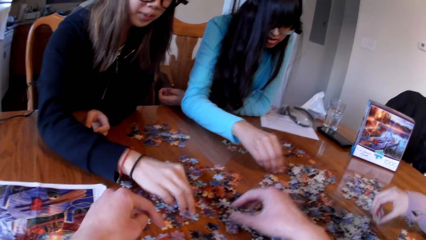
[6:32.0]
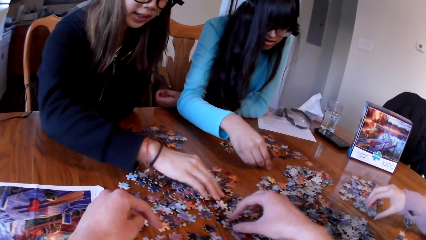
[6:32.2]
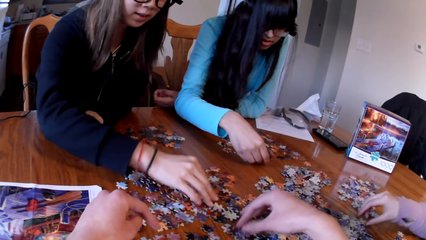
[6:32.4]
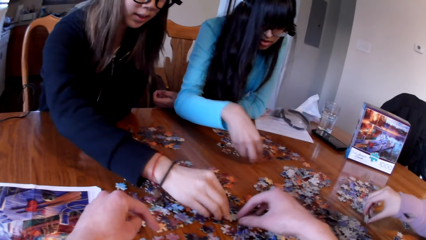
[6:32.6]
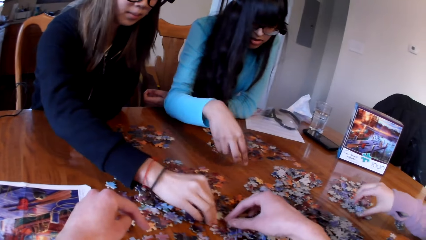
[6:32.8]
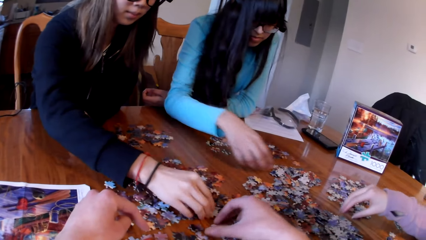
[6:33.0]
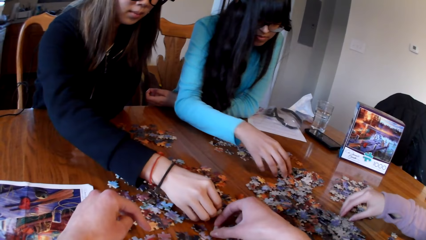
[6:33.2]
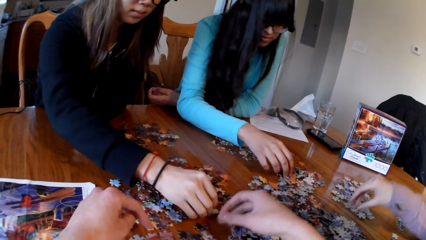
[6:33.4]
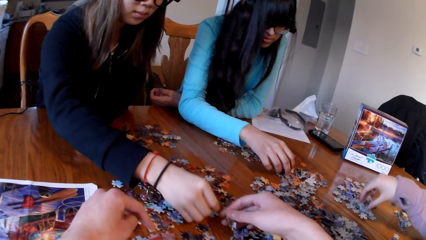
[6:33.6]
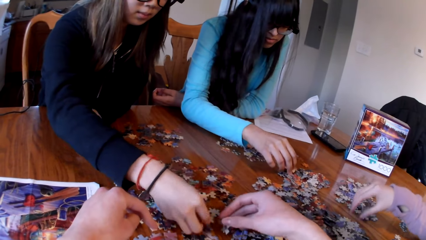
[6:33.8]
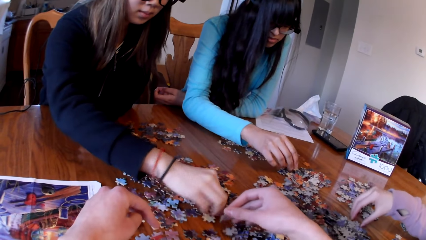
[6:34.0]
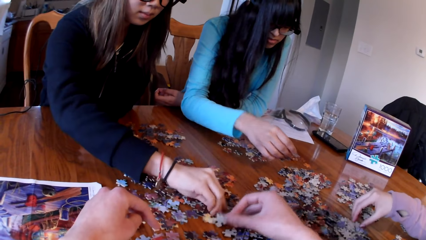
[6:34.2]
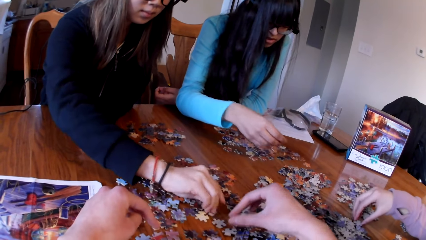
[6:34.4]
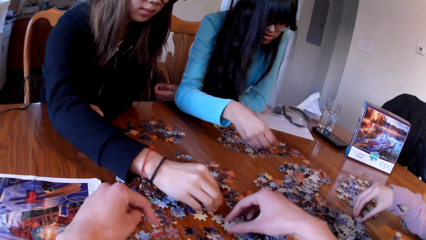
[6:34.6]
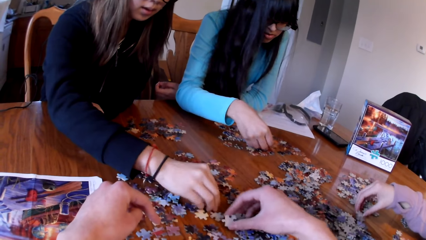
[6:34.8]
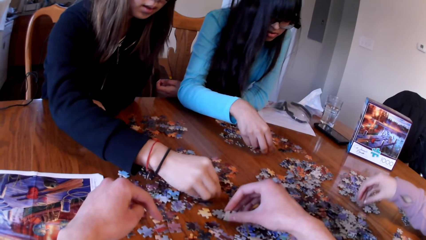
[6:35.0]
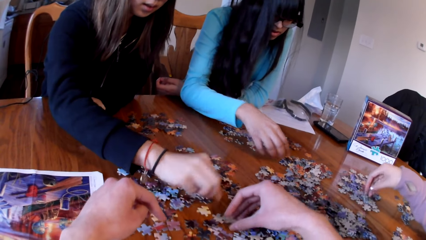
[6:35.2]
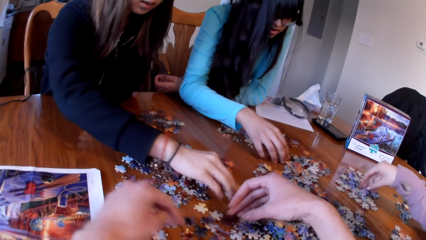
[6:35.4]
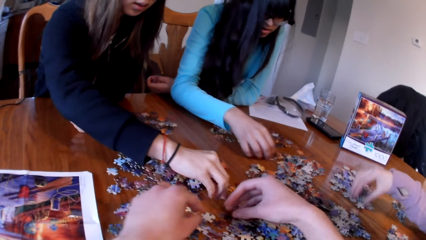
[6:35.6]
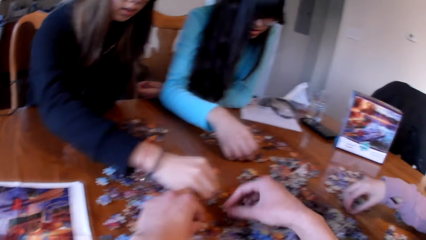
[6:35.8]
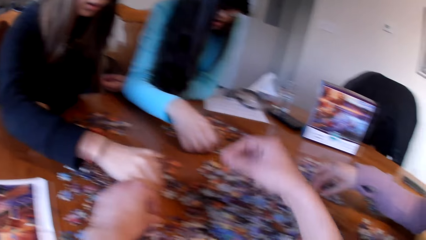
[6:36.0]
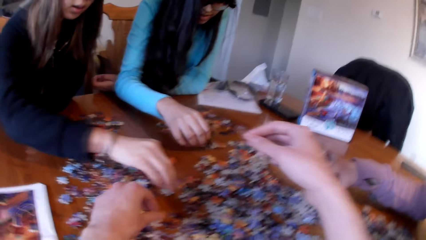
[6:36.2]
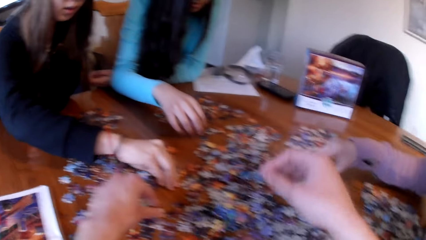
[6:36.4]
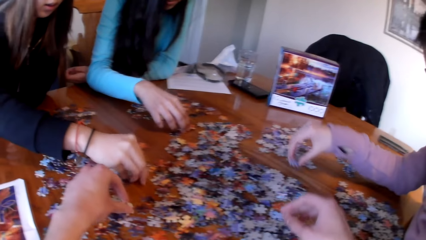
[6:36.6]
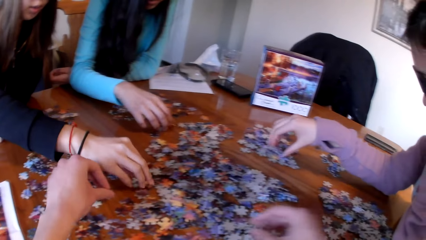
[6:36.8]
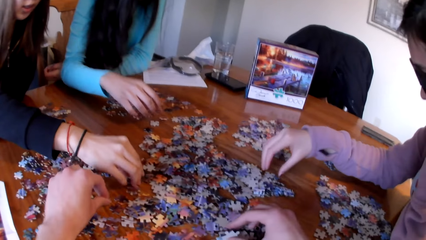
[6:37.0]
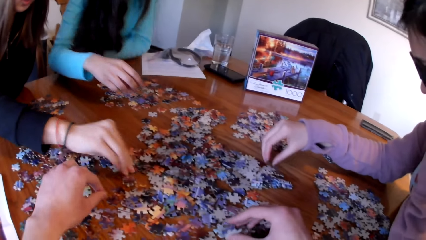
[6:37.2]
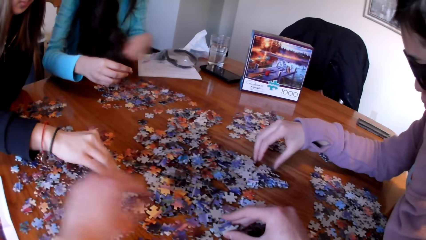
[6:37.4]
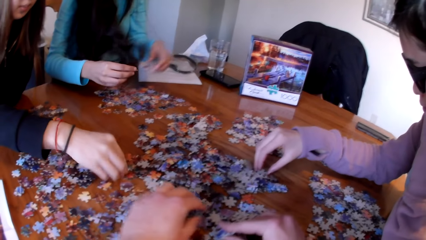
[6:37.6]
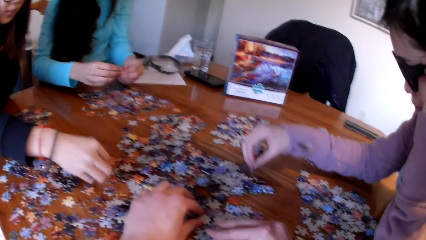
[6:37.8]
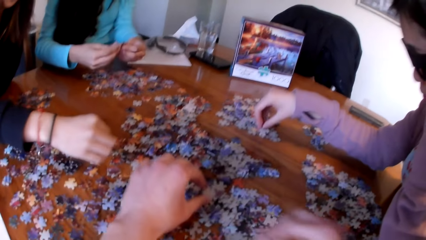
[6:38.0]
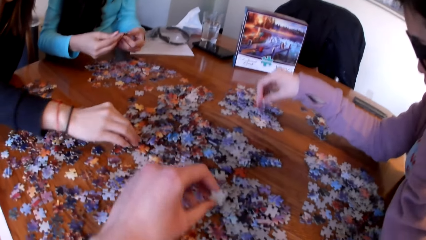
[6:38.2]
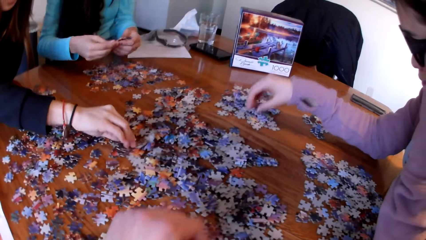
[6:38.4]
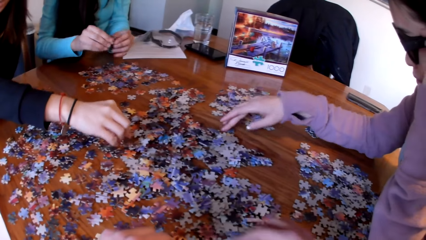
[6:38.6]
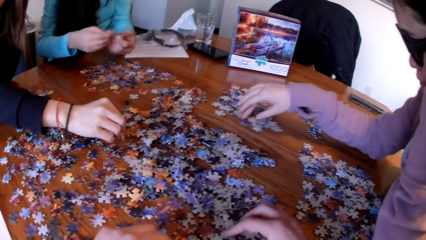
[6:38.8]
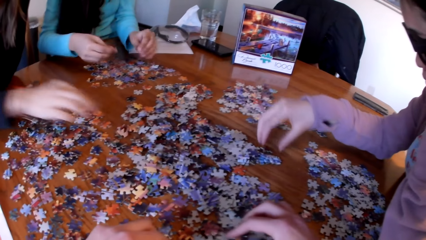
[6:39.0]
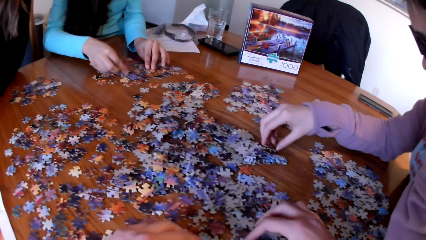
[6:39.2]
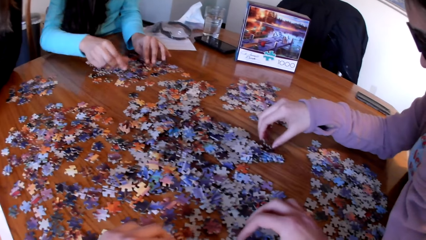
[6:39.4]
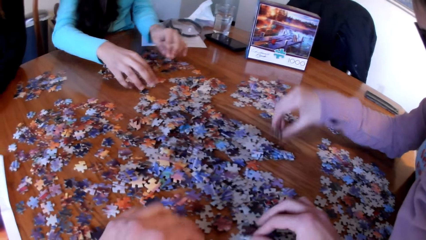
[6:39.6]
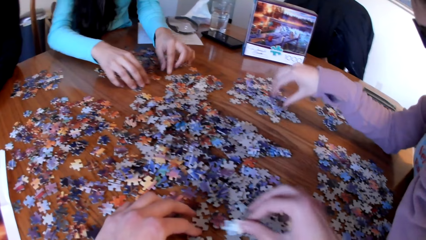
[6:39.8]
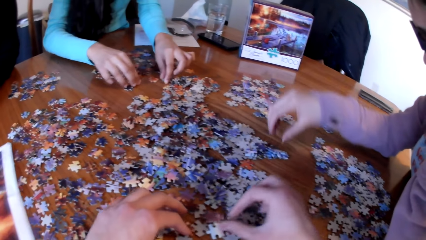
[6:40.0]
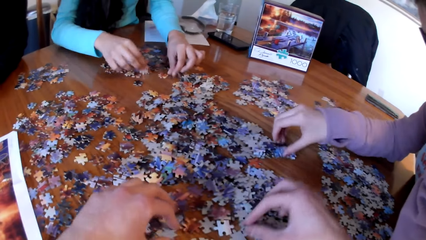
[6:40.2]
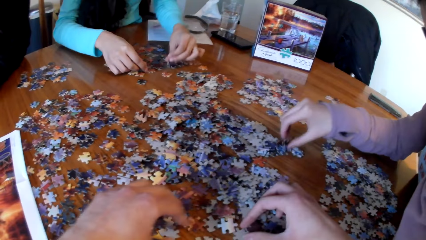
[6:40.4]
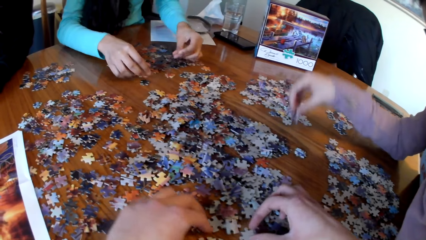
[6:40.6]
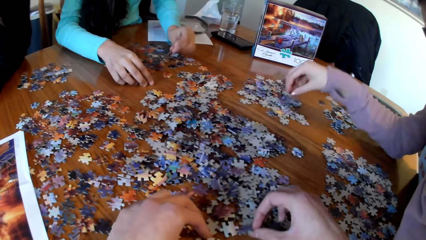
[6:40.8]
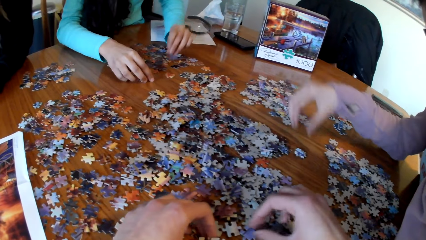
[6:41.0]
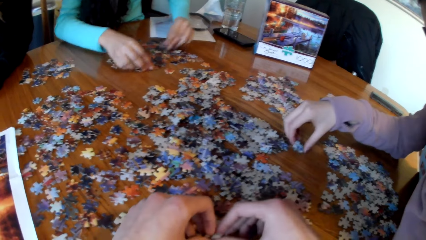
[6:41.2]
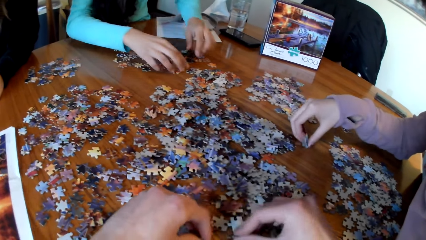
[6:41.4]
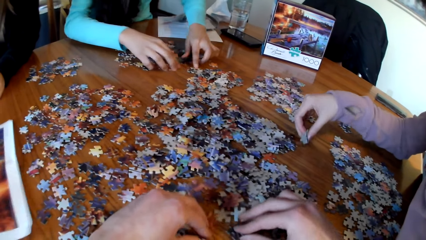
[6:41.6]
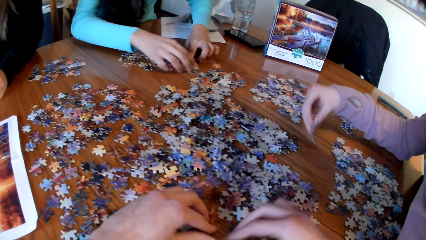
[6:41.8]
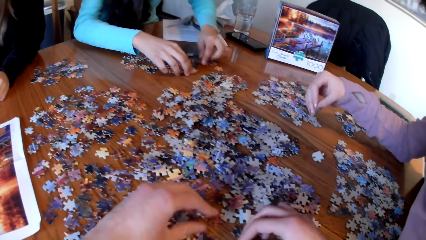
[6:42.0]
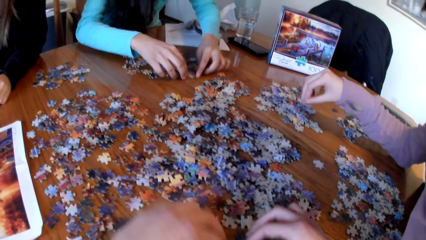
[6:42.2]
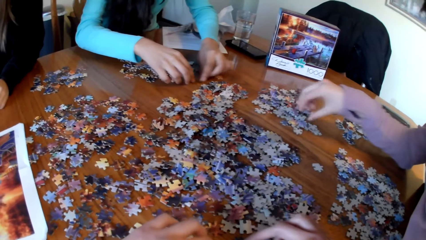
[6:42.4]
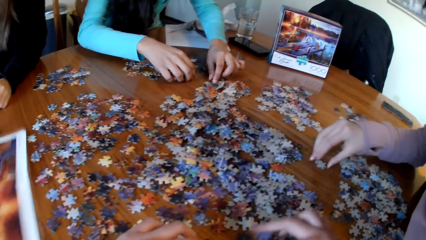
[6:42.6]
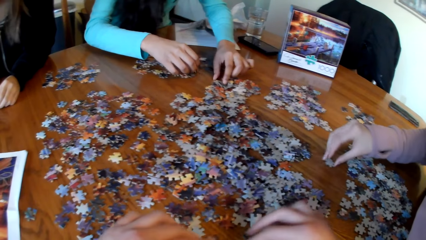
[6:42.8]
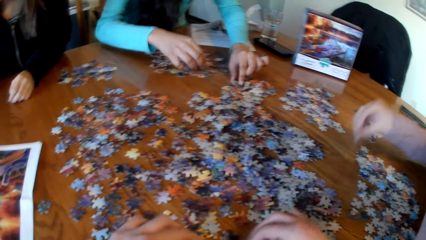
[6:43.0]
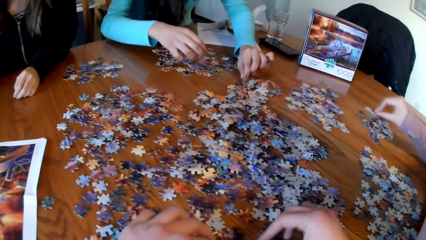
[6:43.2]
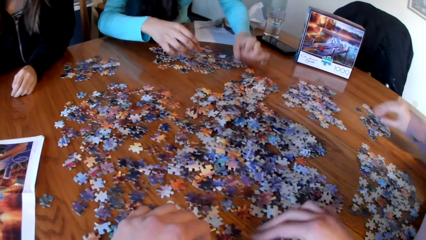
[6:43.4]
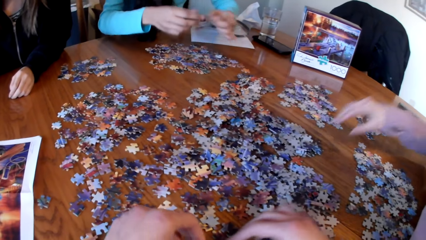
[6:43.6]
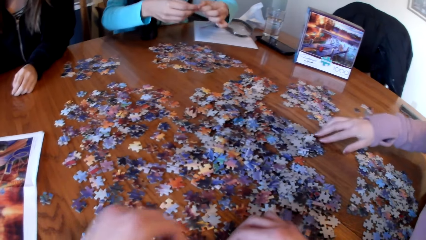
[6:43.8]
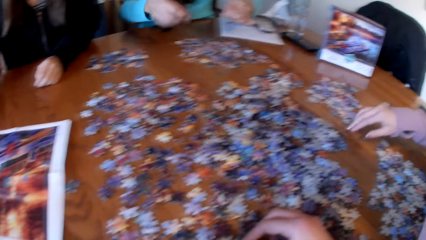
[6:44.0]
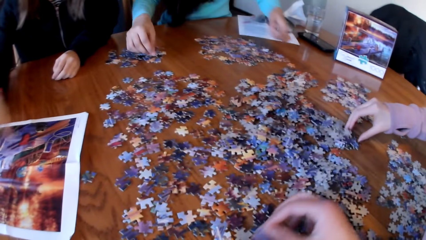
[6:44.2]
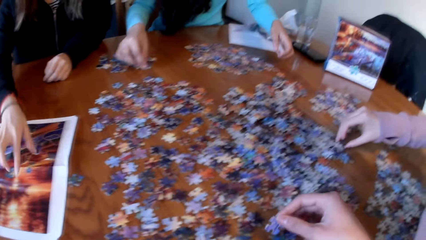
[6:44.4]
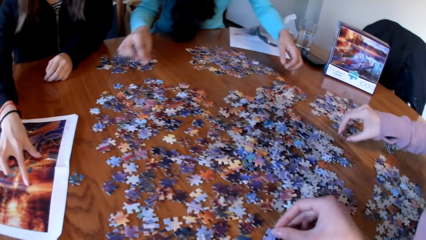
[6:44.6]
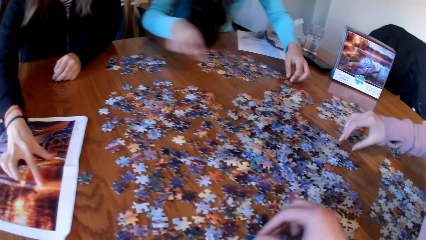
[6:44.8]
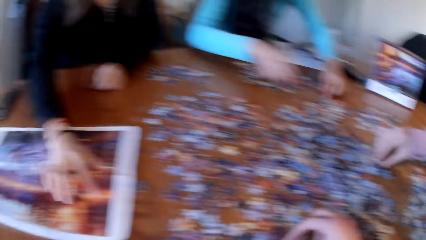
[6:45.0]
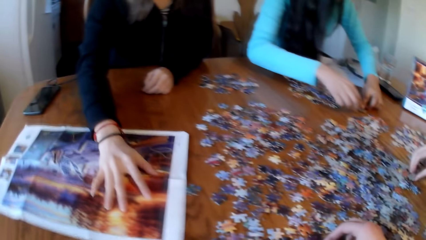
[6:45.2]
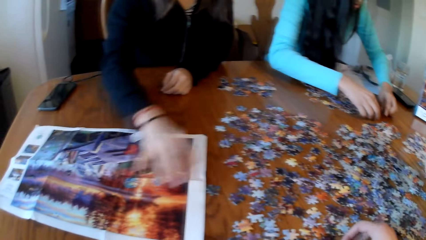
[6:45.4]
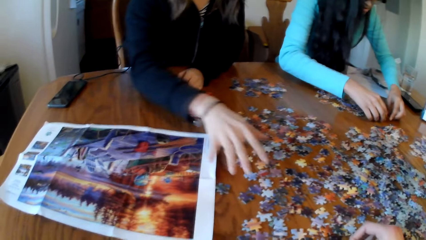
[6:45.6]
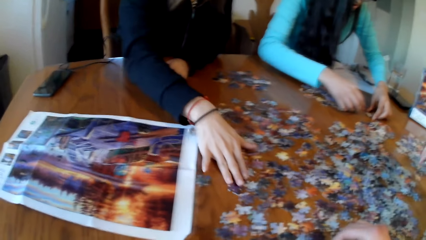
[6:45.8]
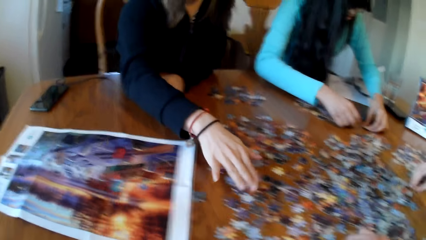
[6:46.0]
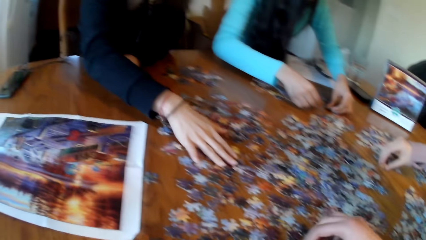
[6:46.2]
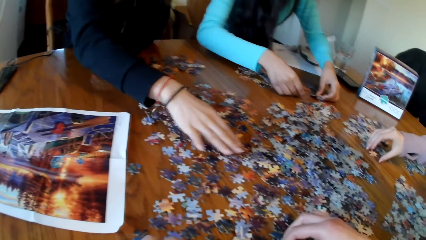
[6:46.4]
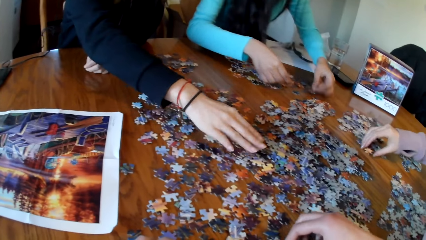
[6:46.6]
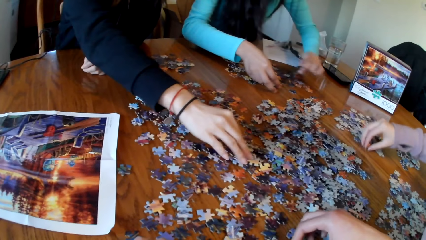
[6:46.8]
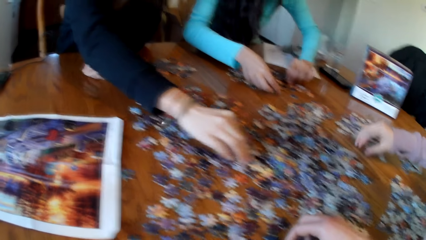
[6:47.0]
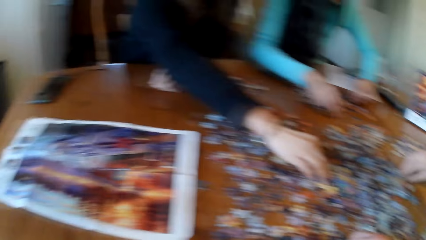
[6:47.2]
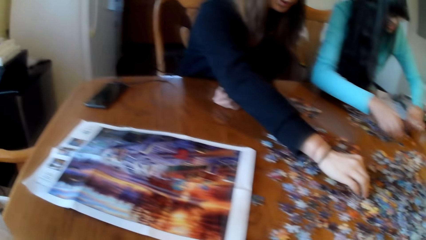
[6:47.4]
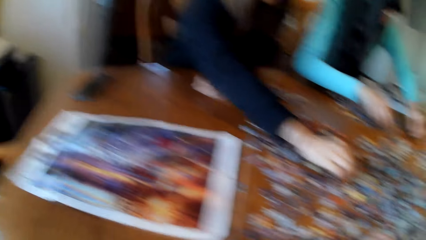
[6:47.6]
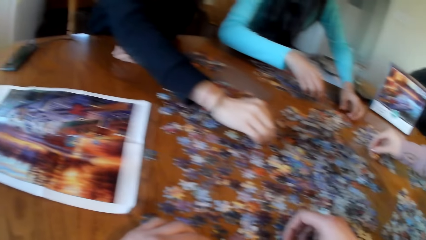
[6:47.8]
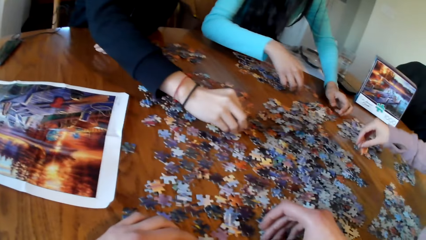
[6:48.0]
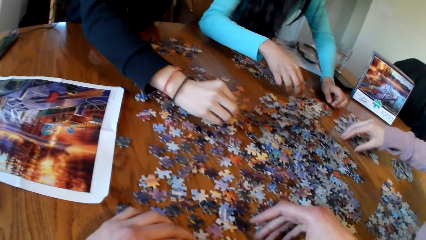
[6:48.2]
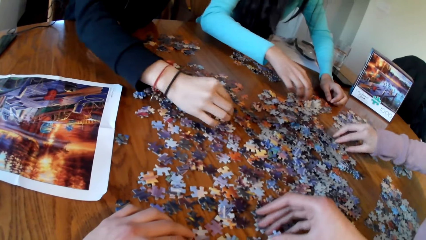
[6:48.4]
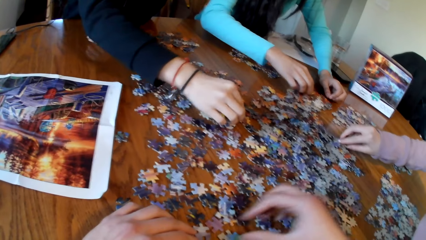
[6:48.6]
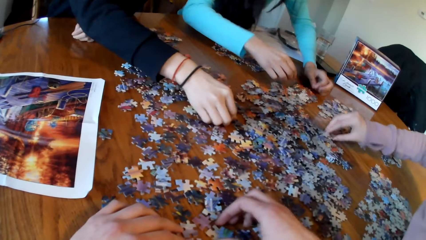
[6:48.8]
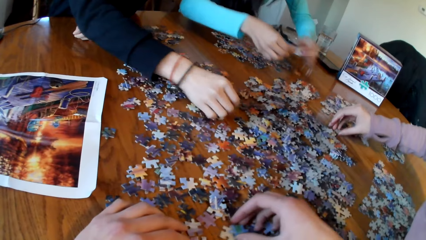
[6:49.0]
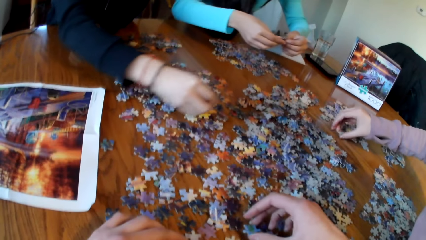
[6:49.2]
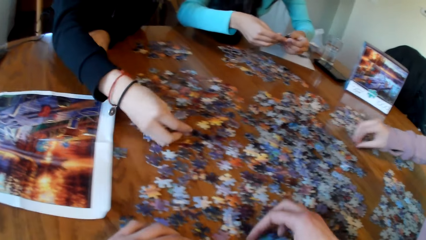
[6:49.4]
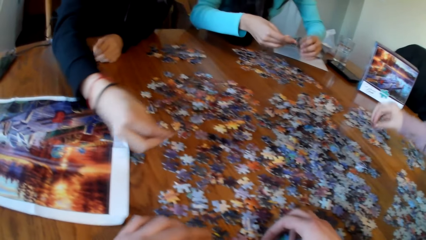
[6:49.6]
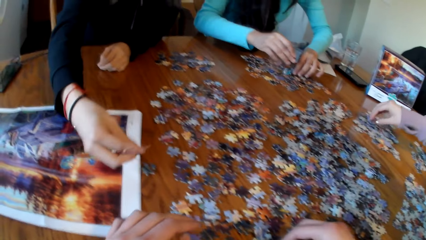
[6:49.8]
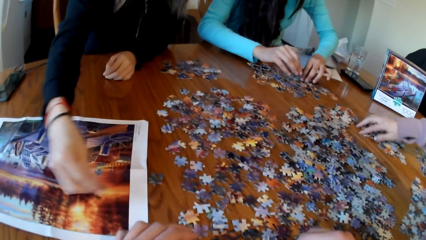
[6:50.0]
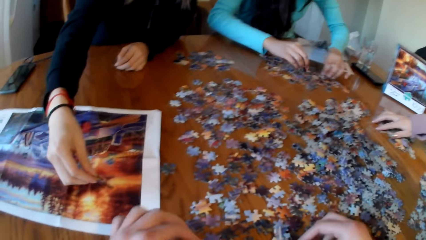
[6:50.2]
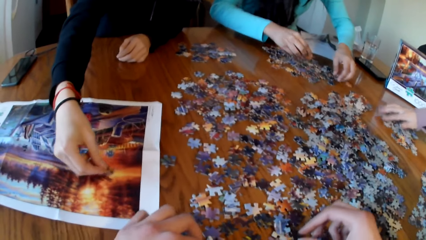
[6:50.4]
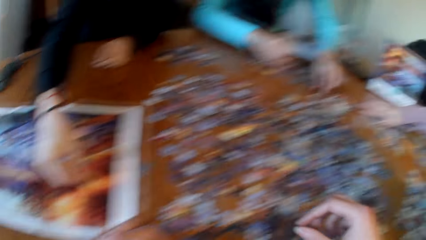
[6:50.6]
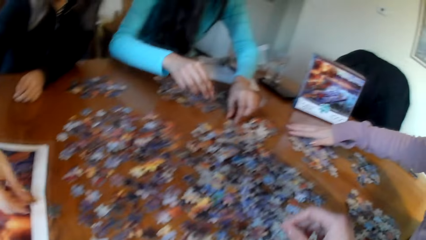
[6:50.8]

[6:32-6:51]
A lady picks the piece of puzzle. Another lady picks the piece of puzzle. A third lady picks the piece of puzzle. The camera wearer lifts the puzzle piece and picks the piece of puzzle. The first lady picks the piece of puzzle. The second lady picks the piece of puzzle. The third lady picks the piece of puzzle. The first lady touches the puzzle paper and touches the puzzle pieces. The second lady picks the piece of puzzle.
